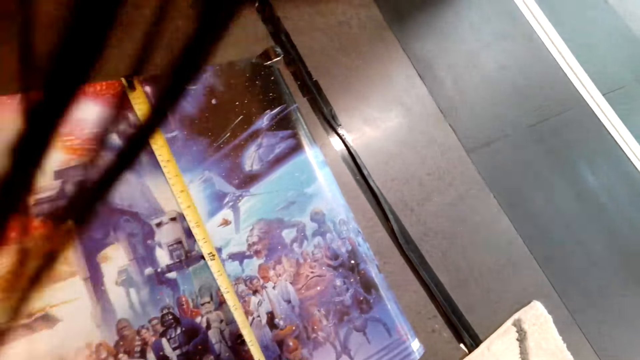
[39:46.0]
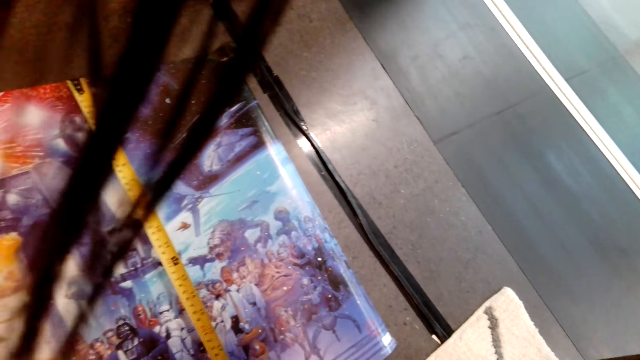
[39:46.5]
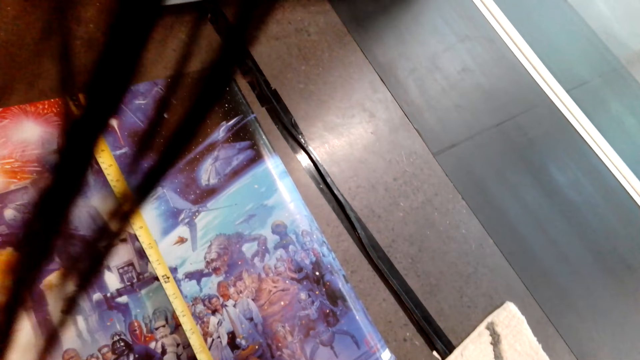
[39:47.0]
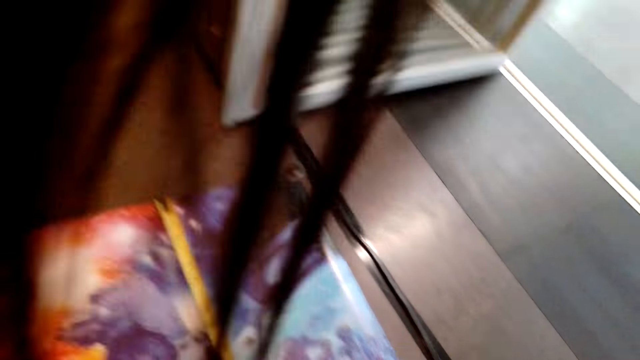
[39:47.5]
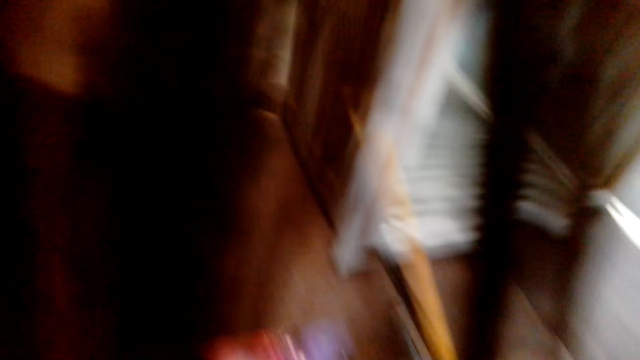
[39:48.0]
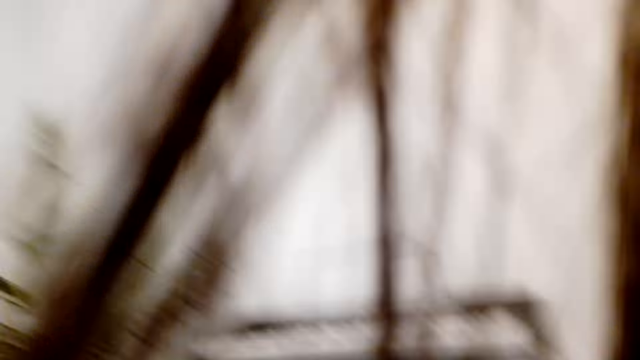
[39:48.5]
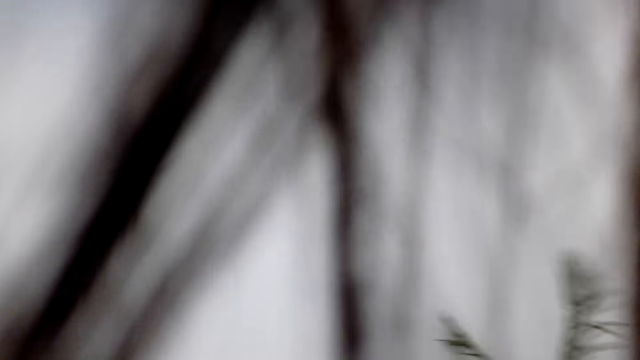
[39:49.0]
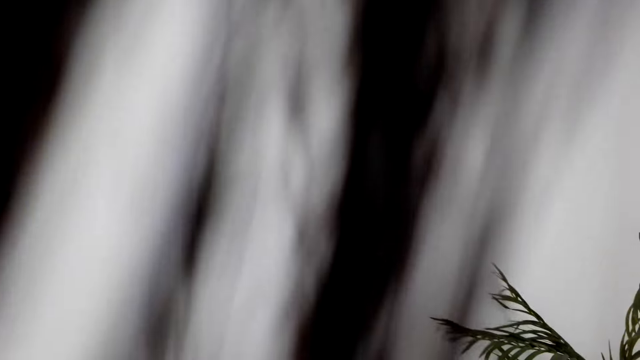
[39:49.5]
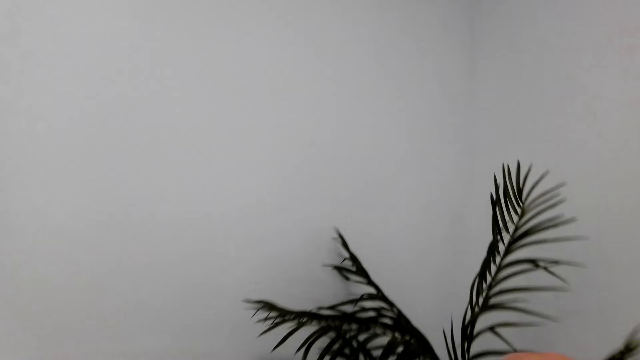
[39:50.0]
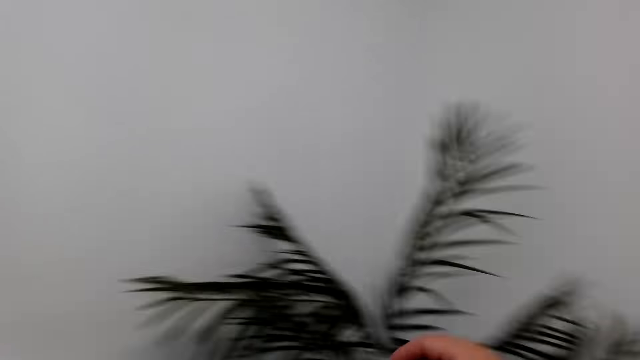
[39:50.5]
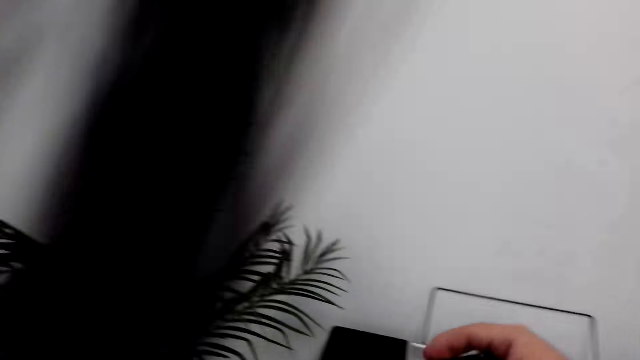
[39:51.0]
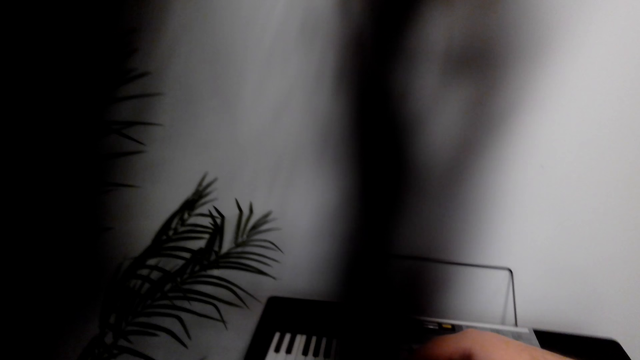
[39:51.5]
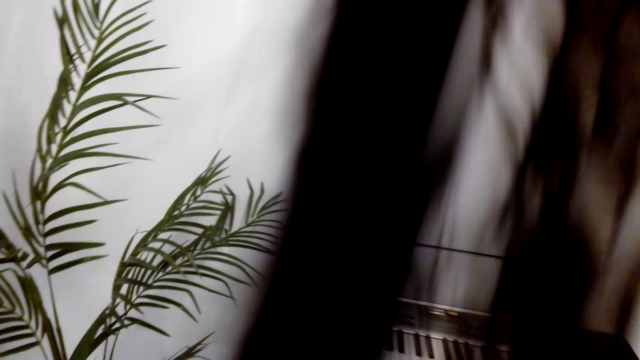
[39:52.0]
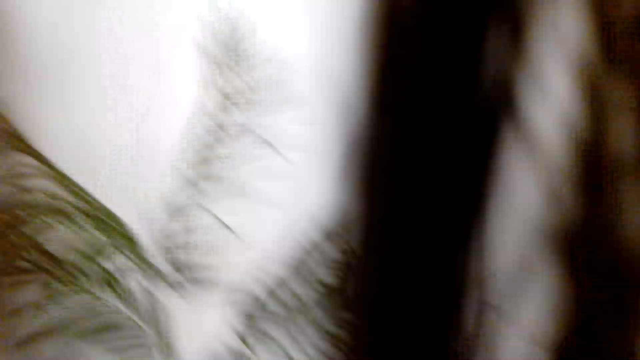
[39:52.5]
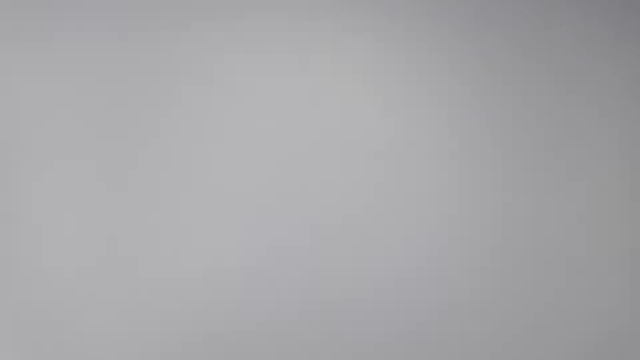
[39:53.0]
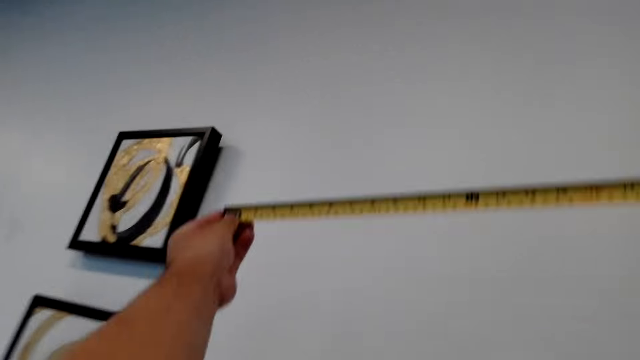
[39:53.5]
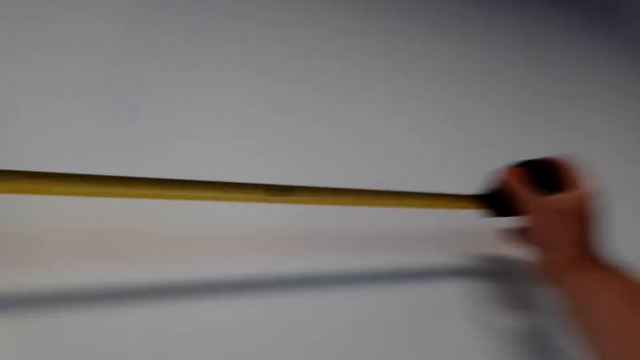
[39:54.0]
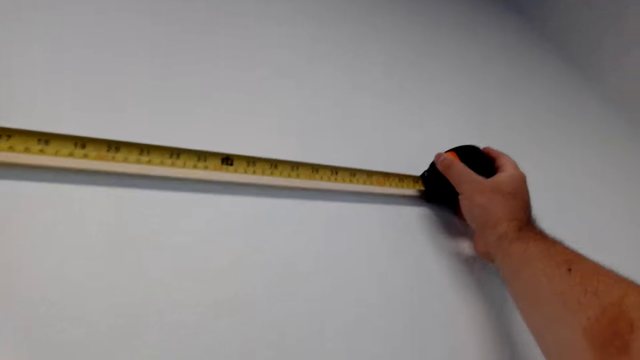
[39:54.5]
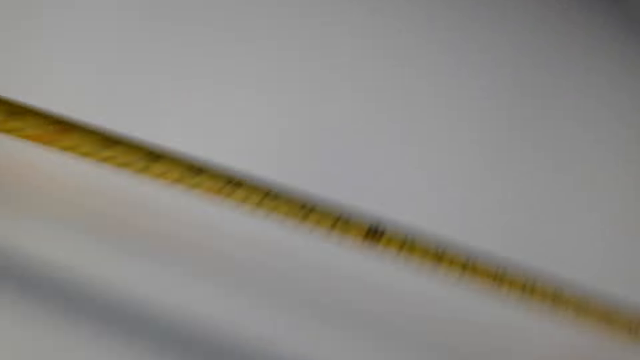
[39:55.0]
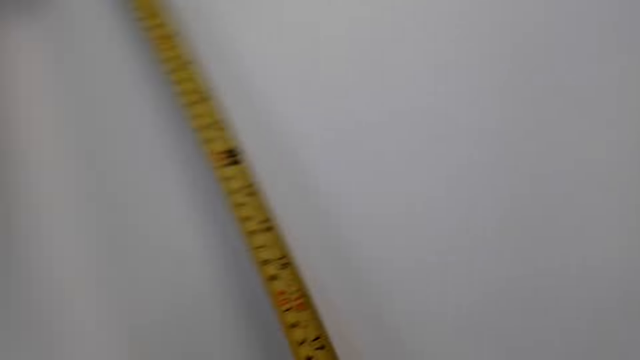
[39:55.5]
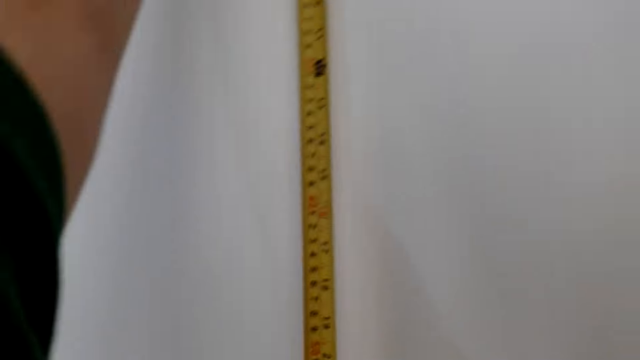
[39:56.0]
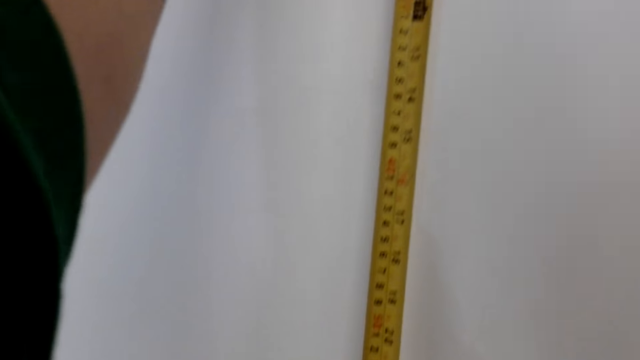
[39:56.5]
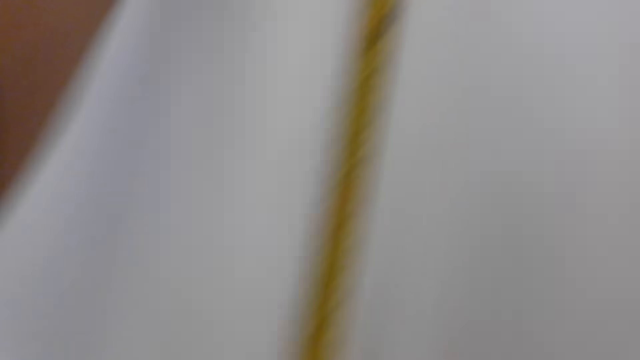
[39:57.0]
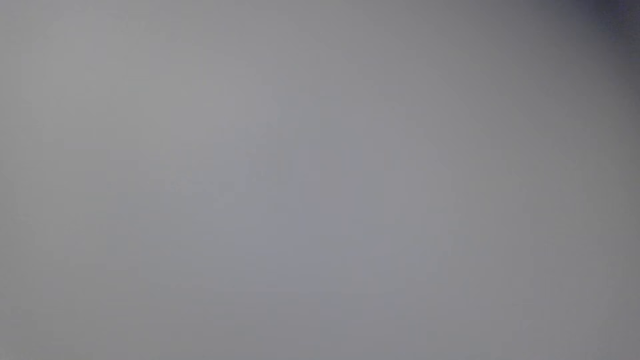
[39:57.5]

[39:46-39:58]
The camera wearer looks around. They walk around. They put the tape measure on the wall. They measure on the wall.

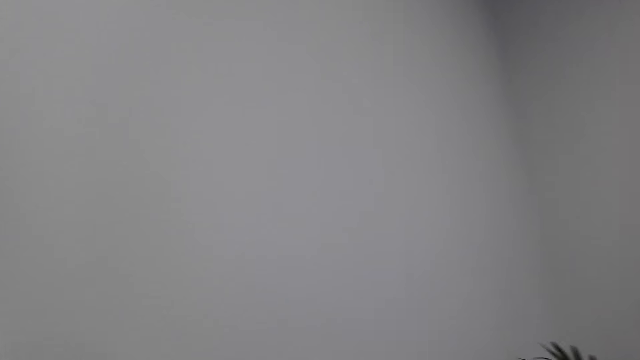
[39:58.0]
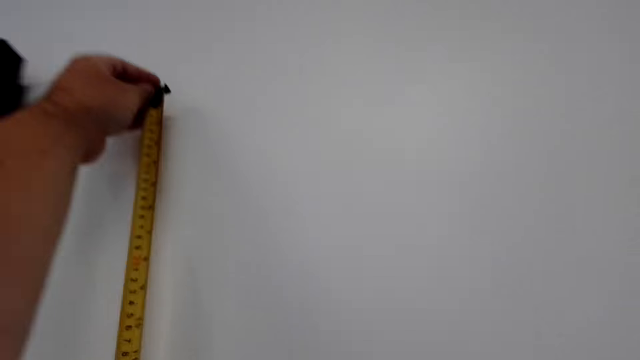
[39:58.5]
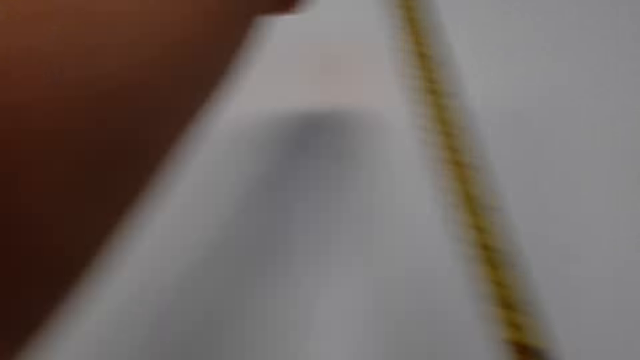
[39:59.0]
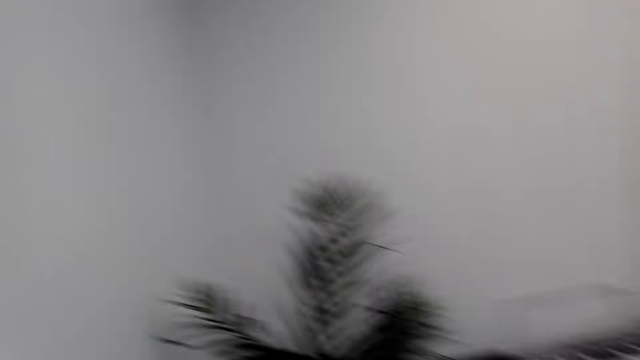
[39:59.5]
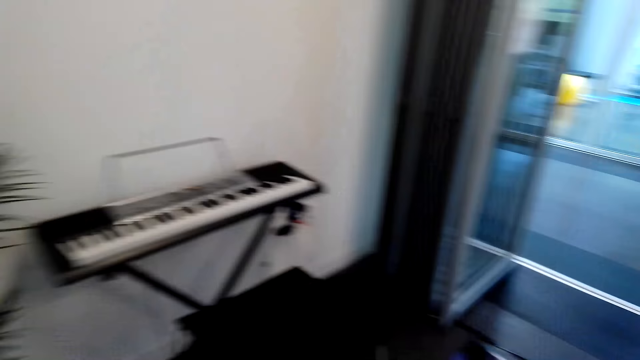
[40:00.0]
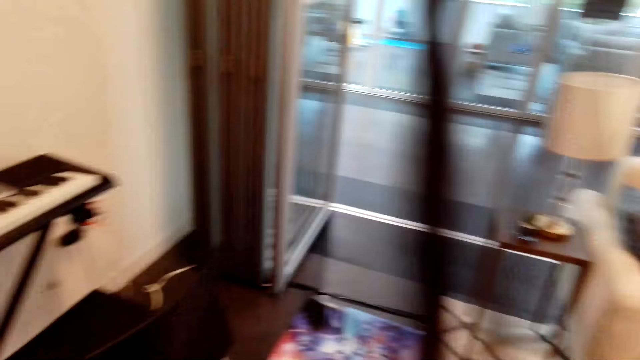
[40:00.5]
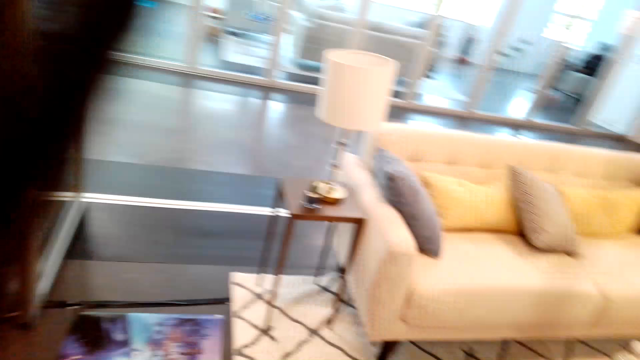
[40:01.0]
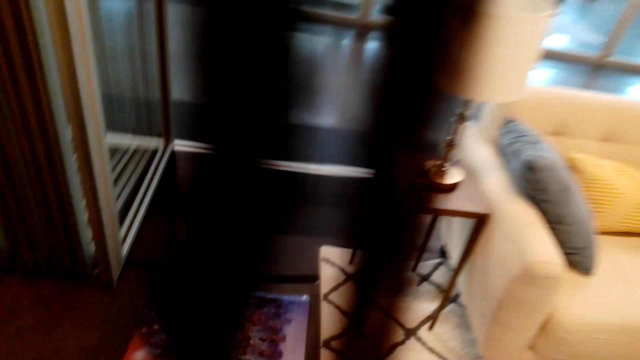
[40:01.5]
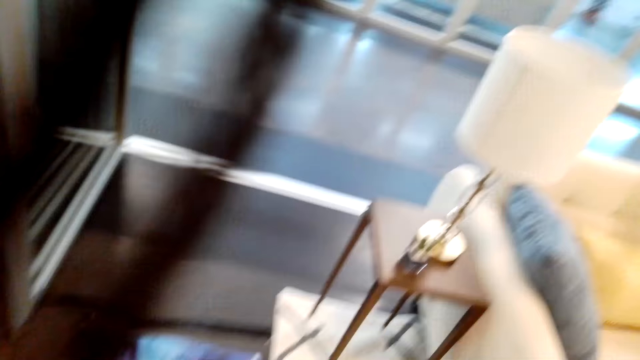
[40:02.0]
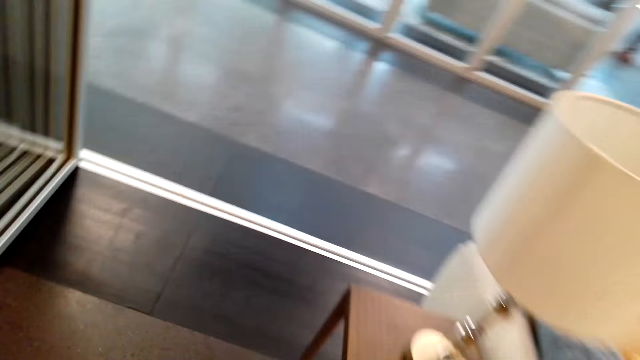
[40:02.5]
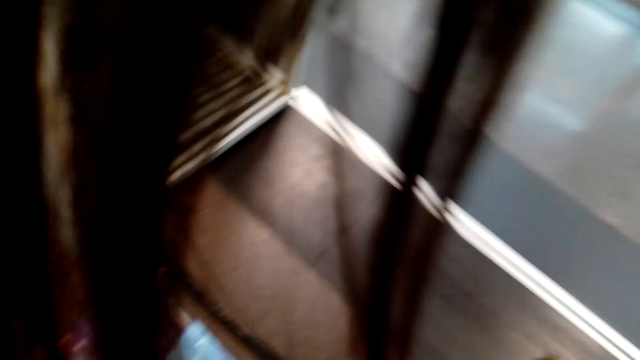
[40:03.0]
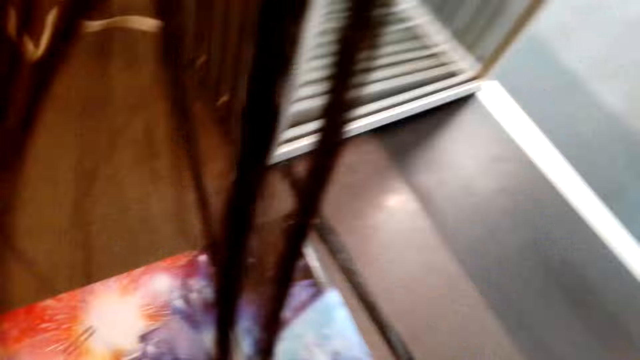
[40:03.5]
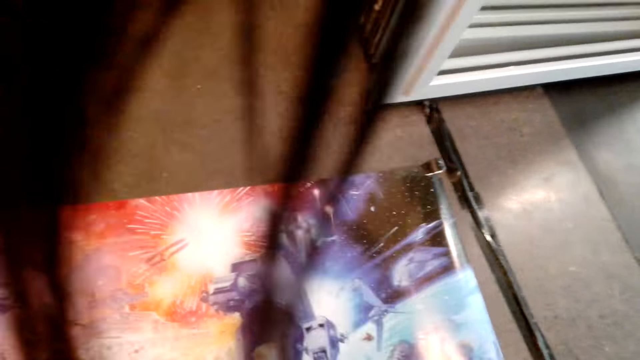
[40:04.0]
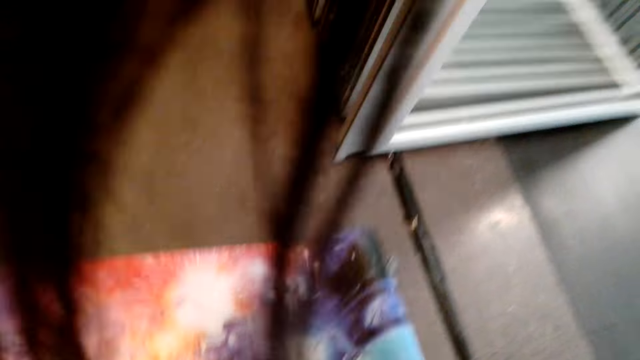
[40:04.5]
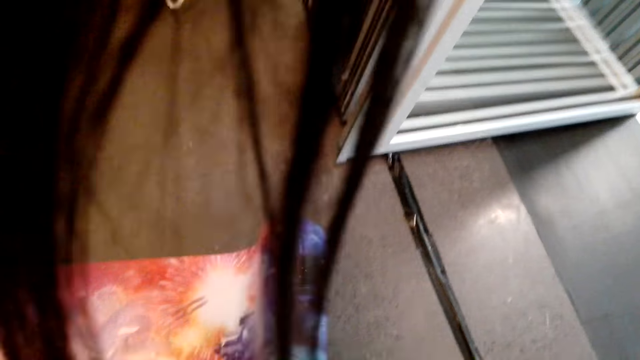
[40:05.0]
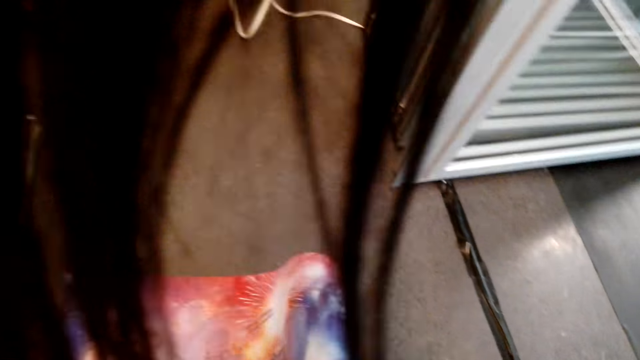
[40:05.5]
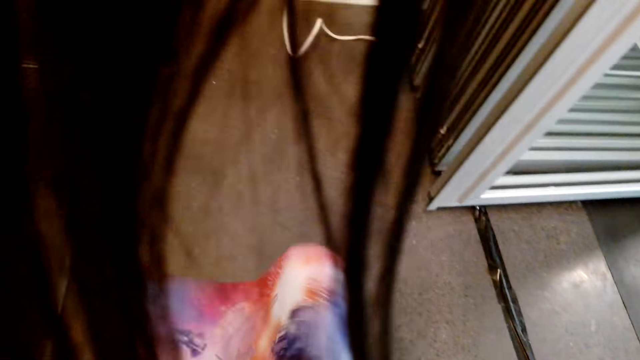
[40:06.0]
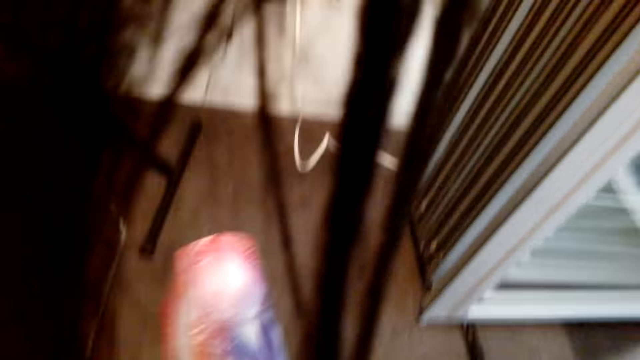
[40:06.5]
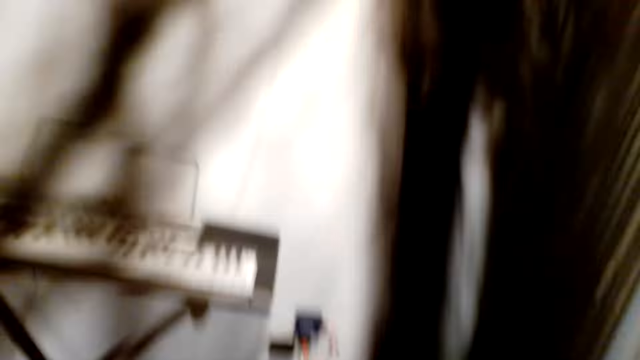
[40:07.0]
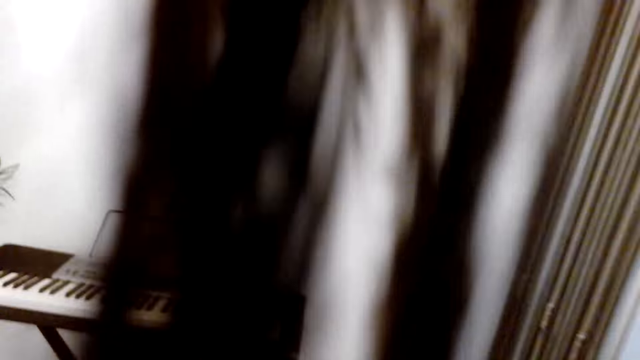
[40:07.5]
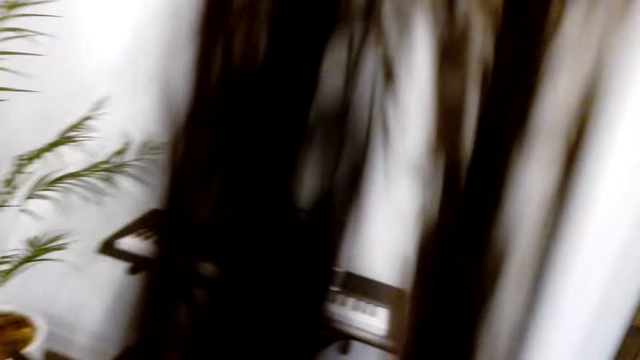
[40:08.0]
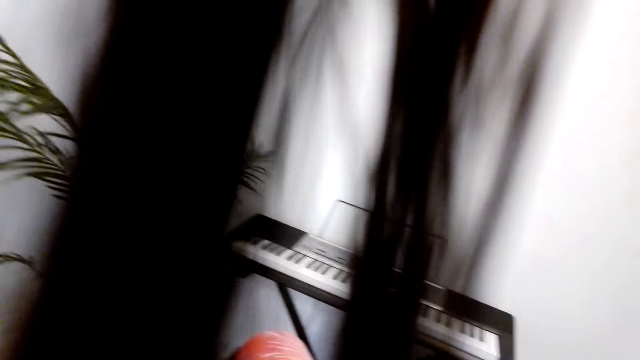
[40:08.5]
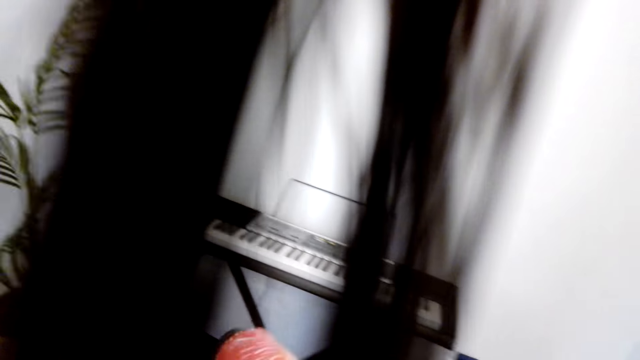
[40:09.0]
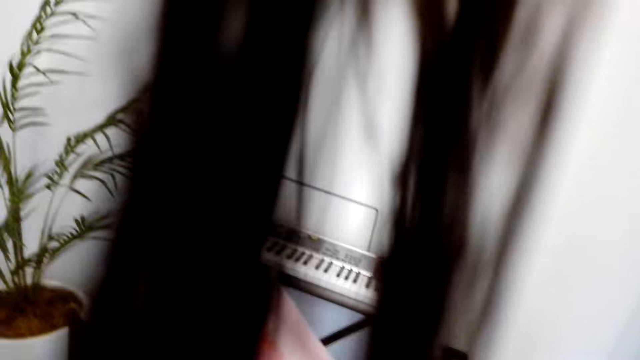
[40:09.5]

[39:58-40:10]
The camera wearer looks around. They pick up the picture. They roll the paper. They fold the canvas wallpaper.
